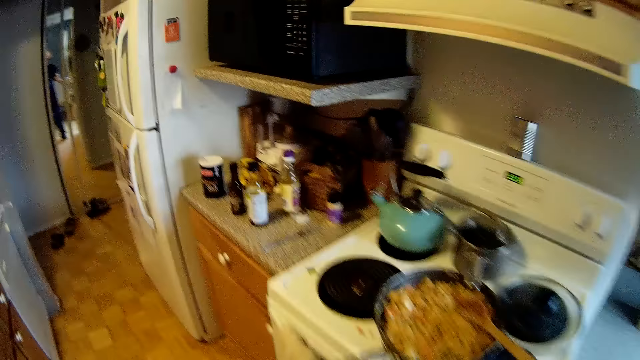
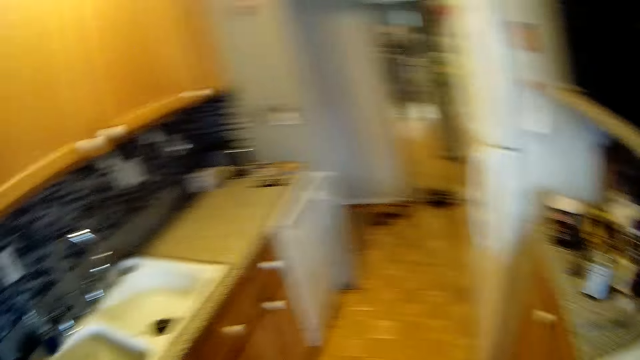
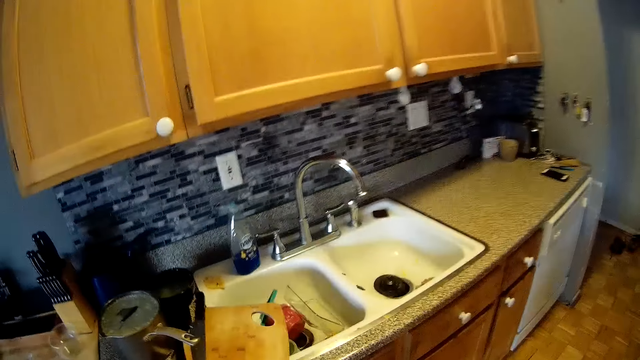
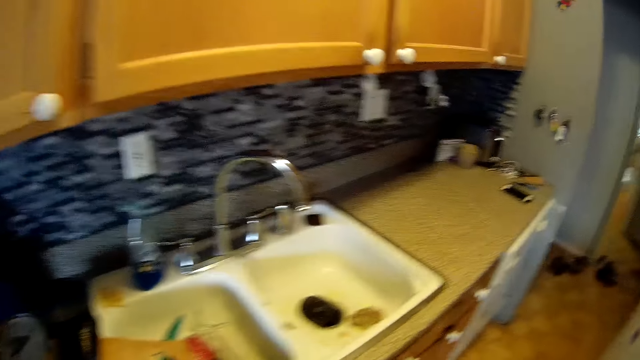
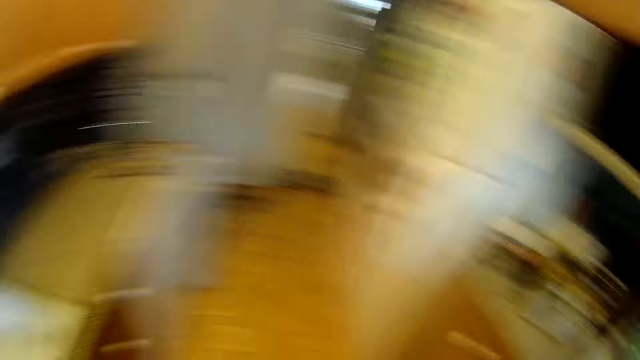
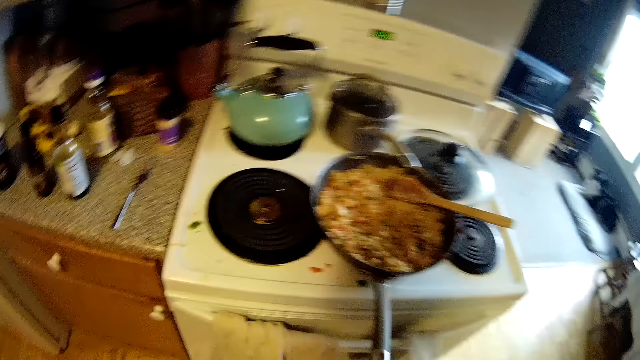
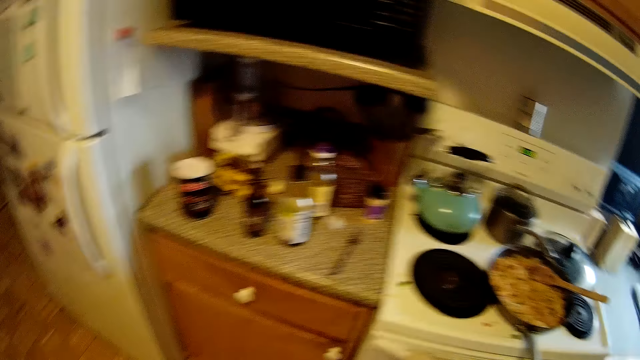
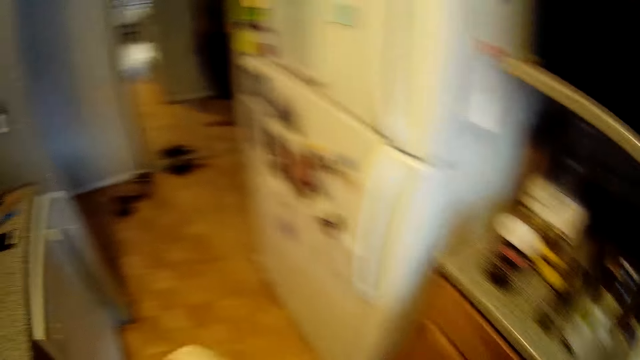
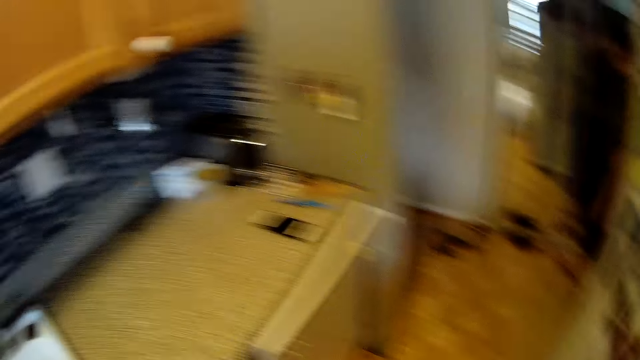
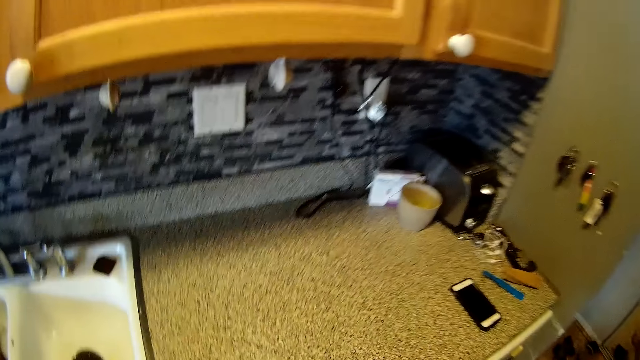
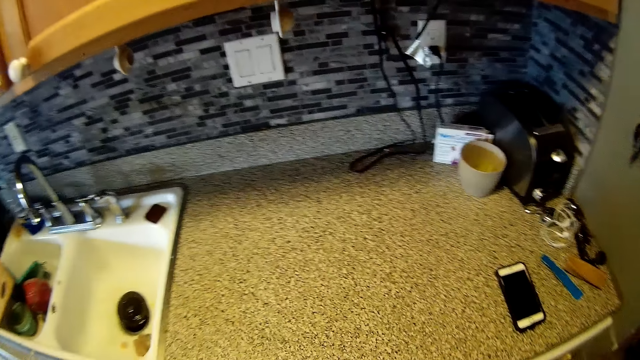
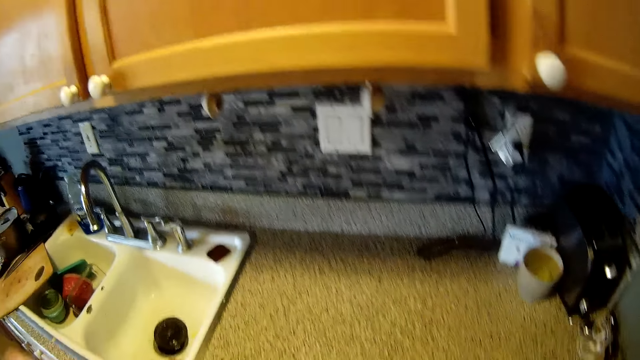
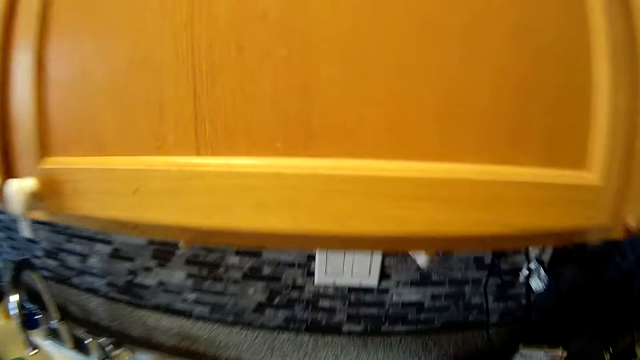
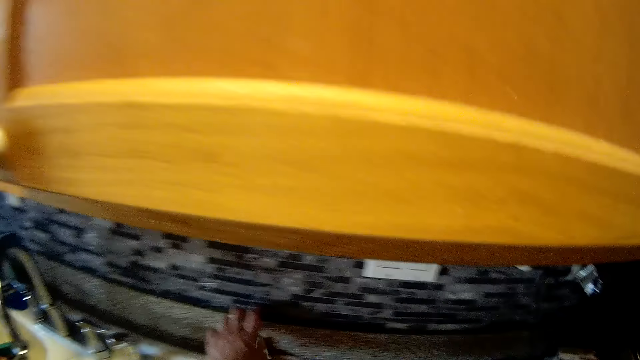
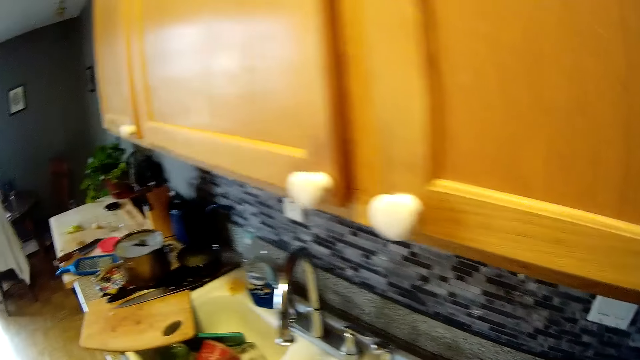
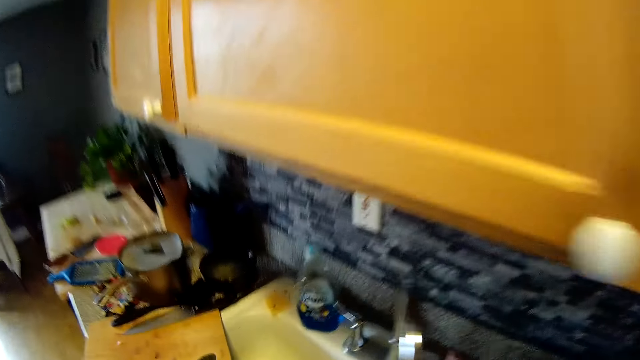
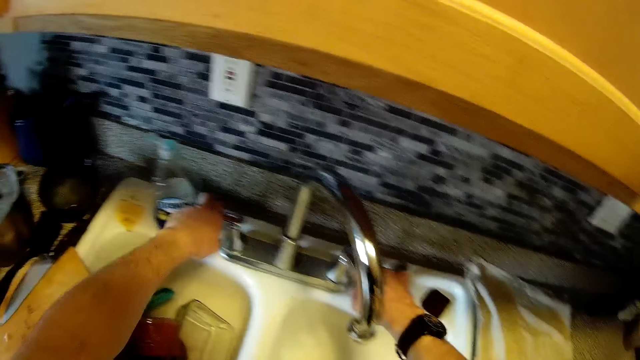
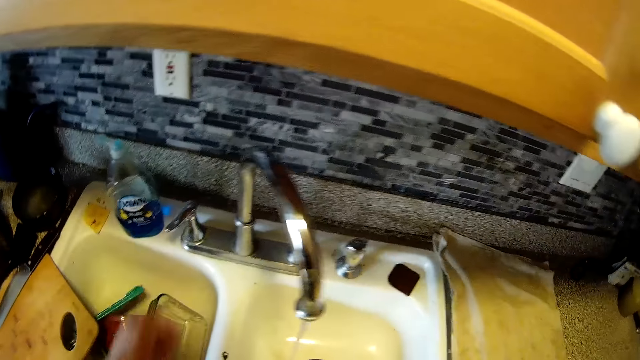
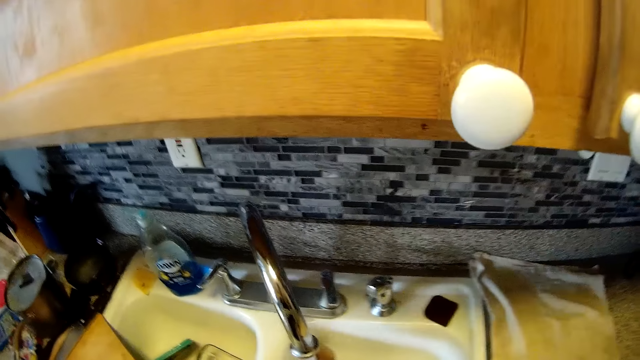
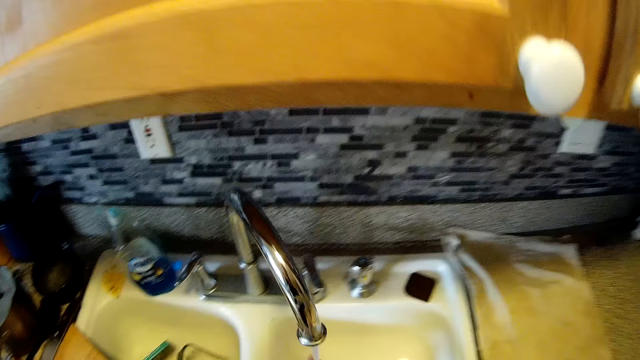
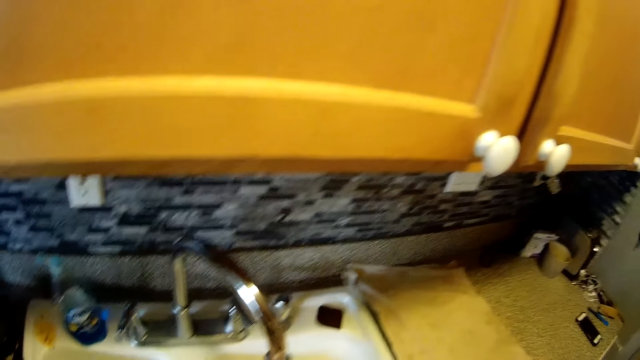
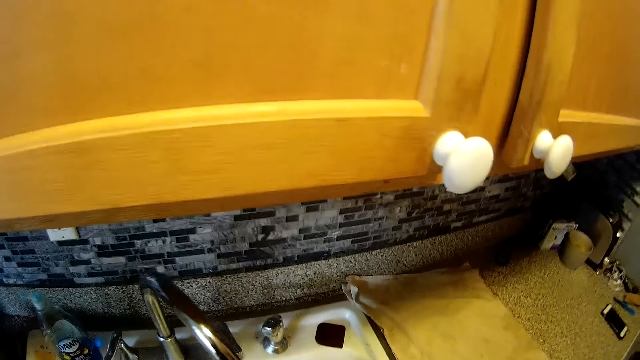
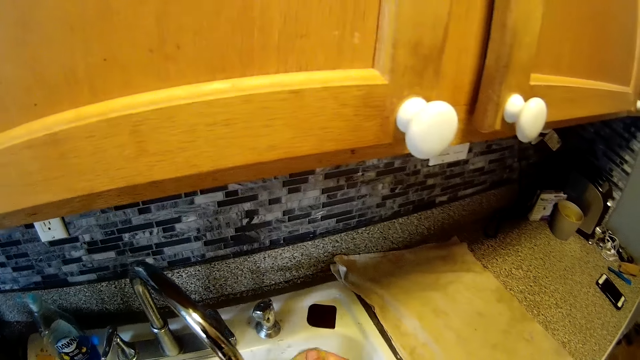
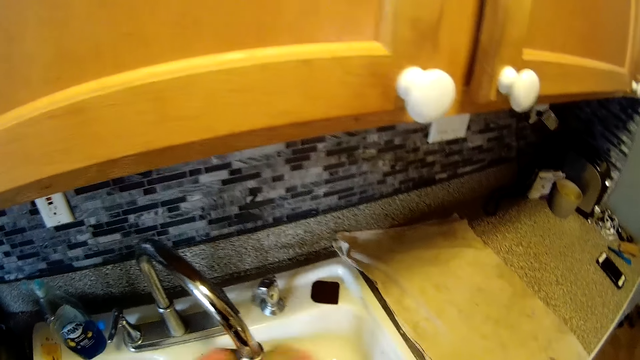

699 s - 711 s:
A person walks in the kitchen. The camera wearer spreads the towel in his hands on the kitchen slab. He opens a tap in a kitchen sink with his left hand. He washes his hands in the kitchen sink.

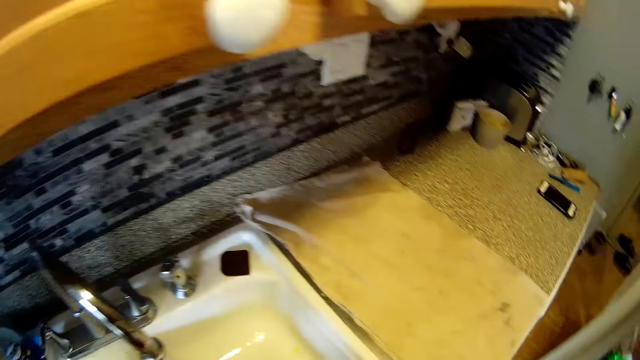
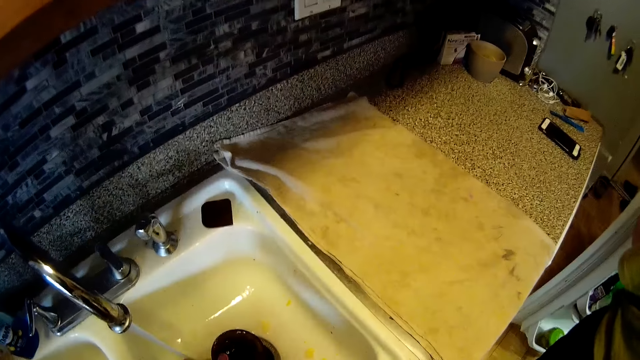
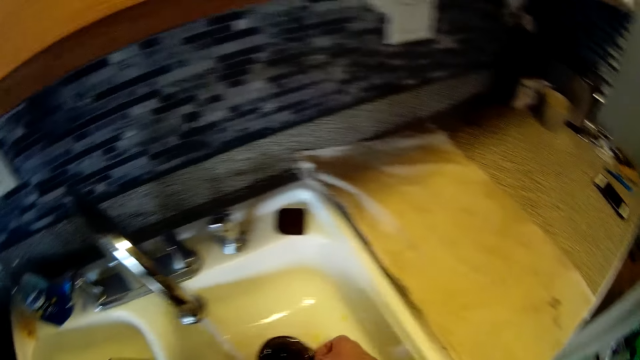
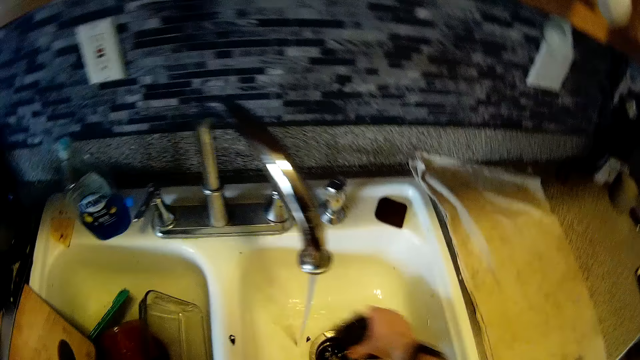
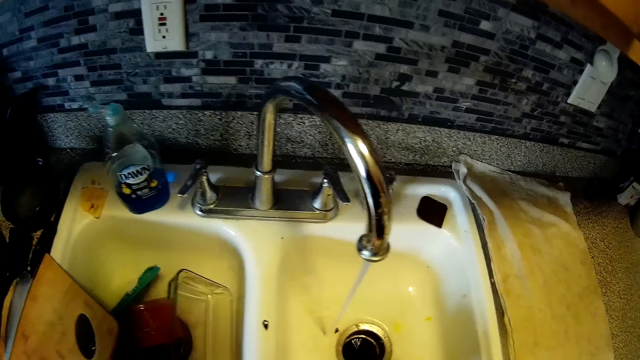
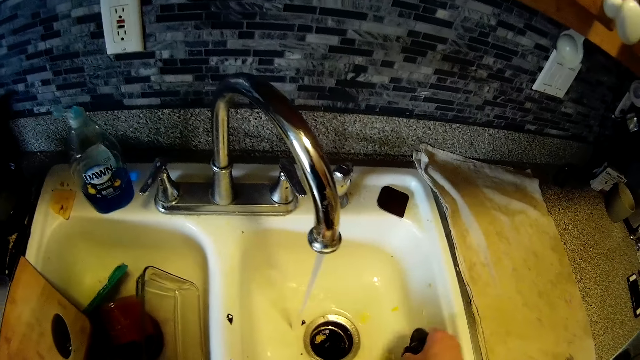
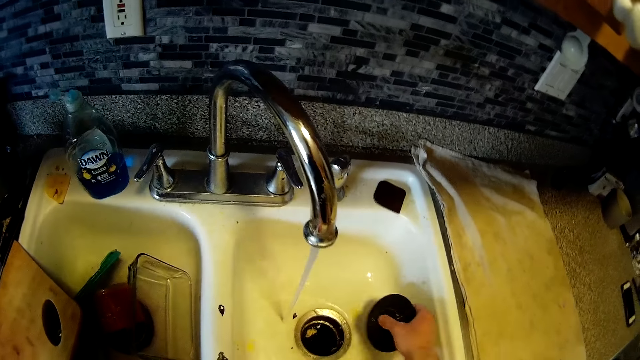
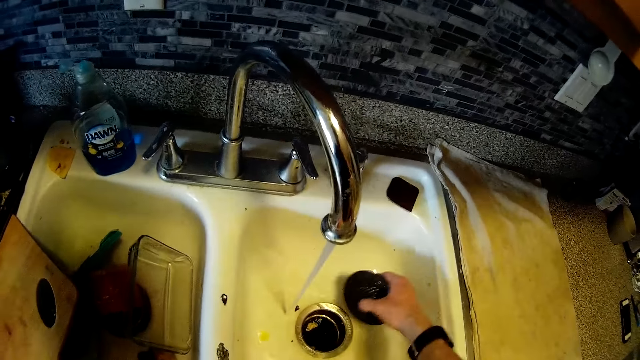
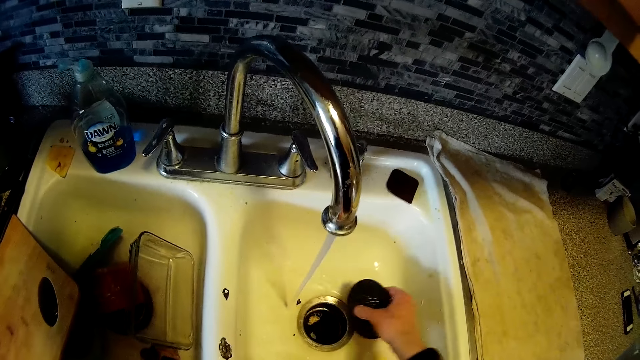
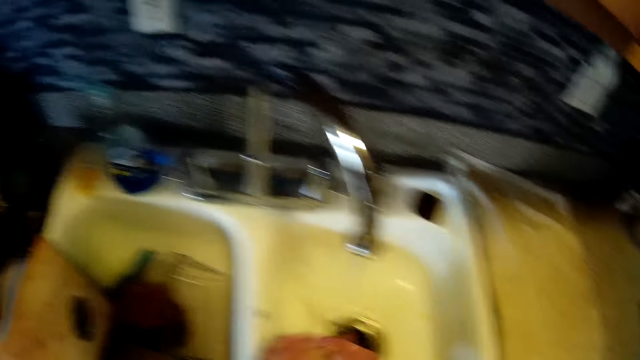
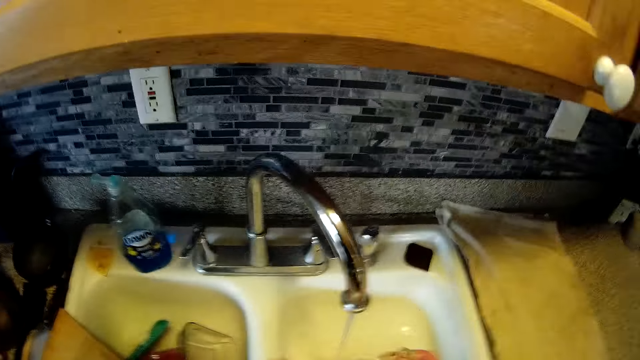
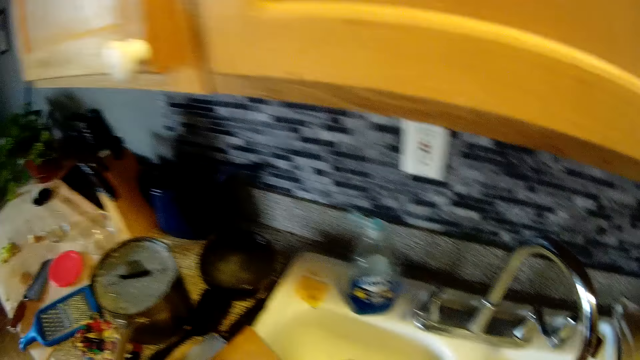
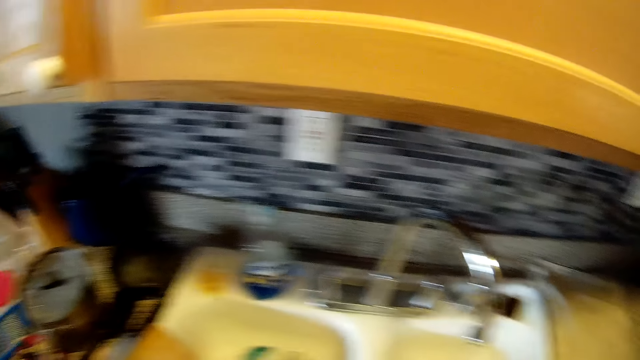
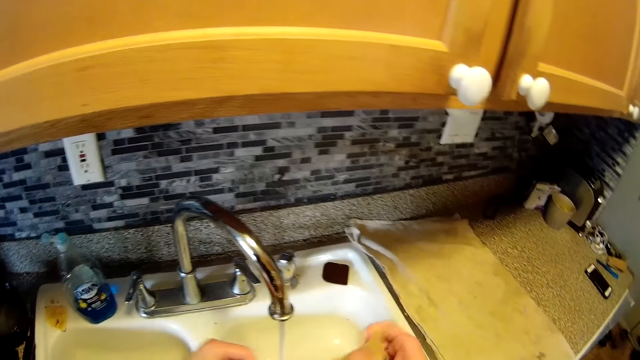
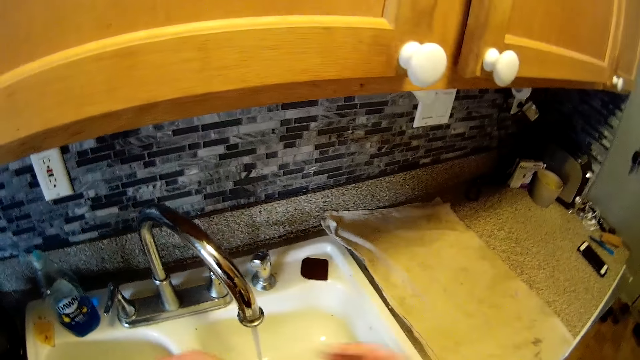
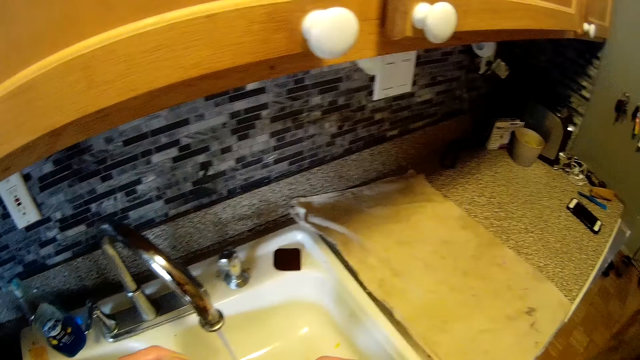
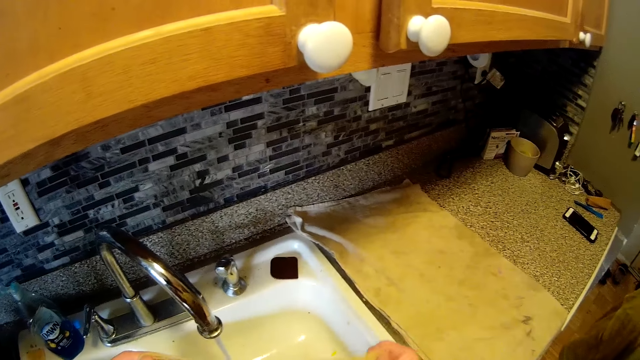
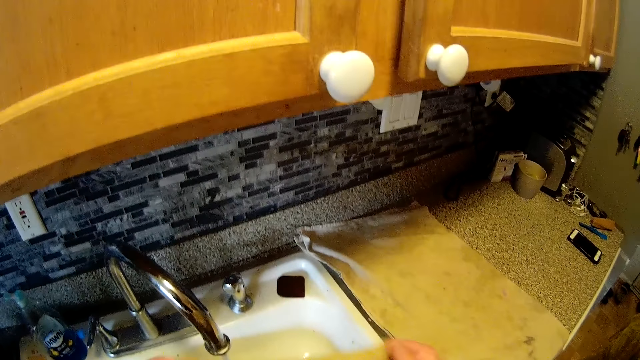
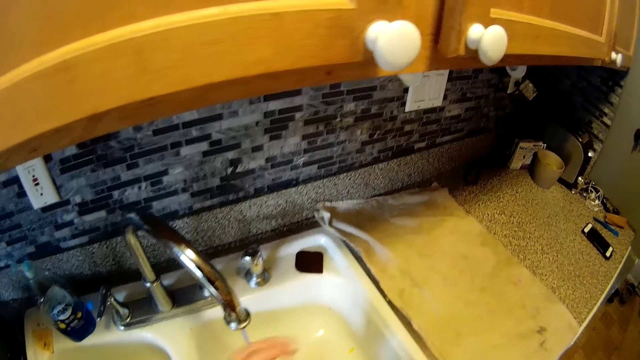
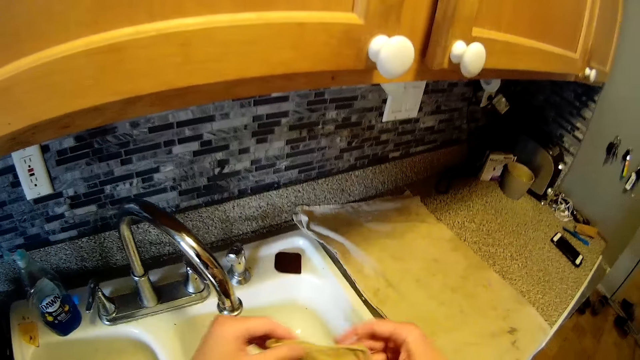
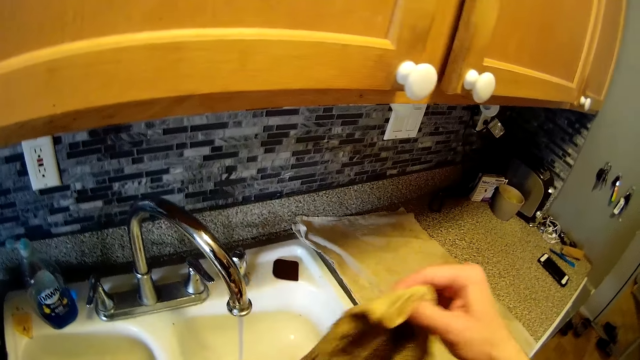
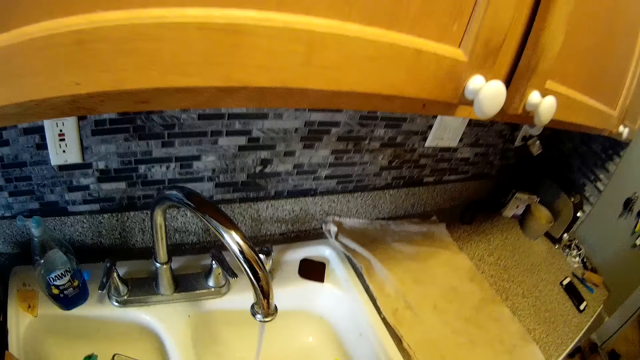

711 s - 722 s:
The camera wearer picks up a sink sieve in the sink with his right hand. He removes dirt in the sink with the kitchen sieve in his right hand. He drops the sink sieve in the sink with his right hand. He folds a towel with both hands.
